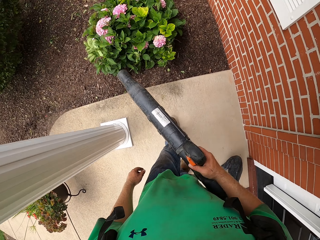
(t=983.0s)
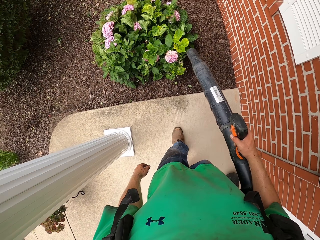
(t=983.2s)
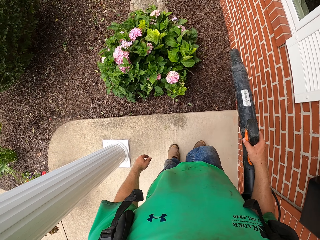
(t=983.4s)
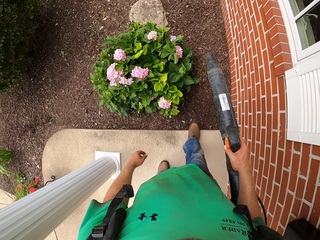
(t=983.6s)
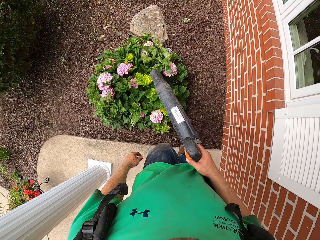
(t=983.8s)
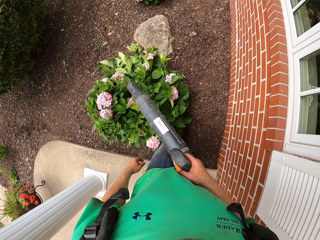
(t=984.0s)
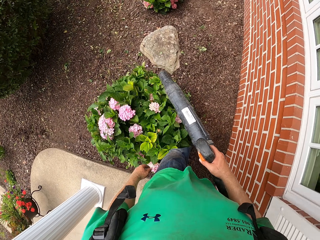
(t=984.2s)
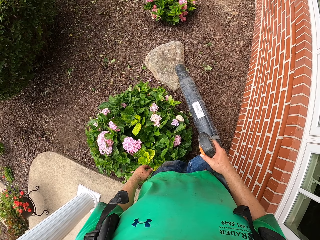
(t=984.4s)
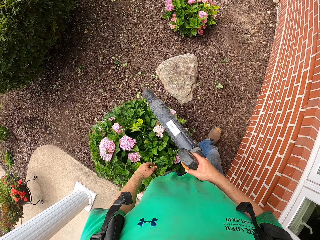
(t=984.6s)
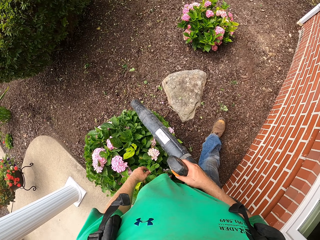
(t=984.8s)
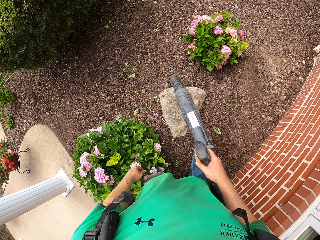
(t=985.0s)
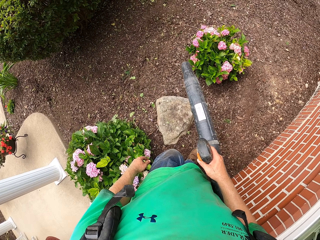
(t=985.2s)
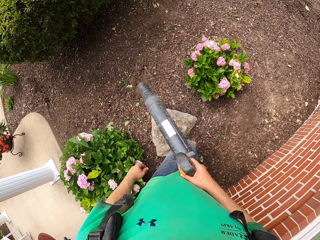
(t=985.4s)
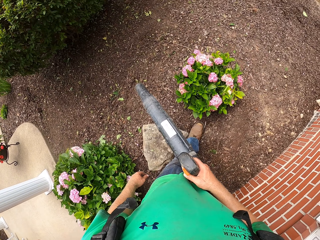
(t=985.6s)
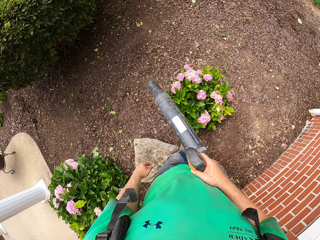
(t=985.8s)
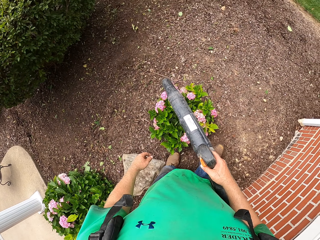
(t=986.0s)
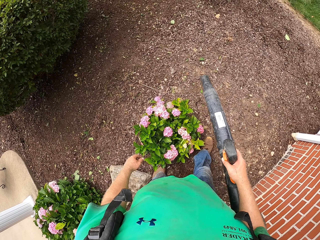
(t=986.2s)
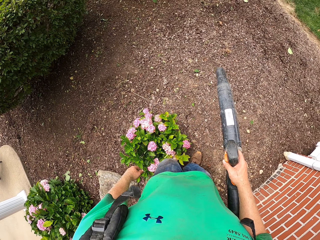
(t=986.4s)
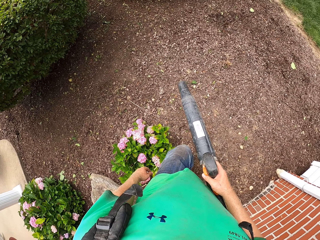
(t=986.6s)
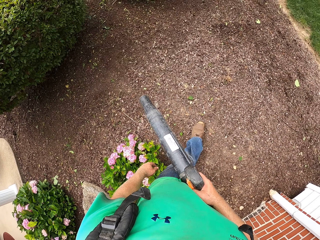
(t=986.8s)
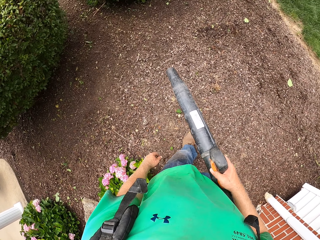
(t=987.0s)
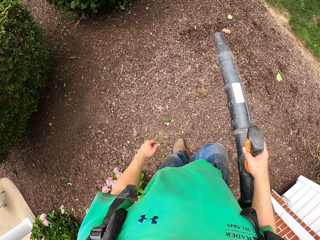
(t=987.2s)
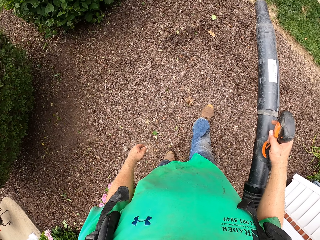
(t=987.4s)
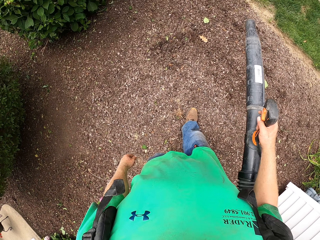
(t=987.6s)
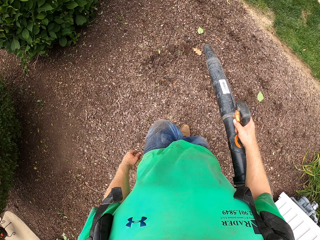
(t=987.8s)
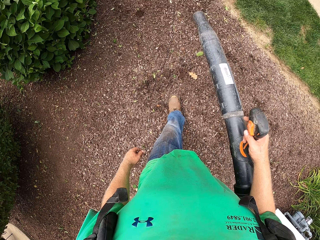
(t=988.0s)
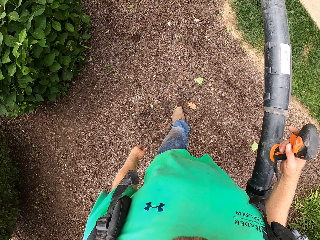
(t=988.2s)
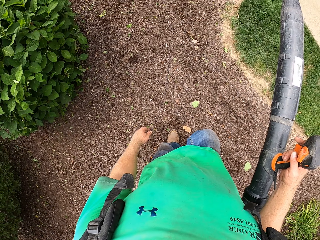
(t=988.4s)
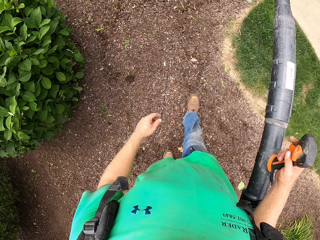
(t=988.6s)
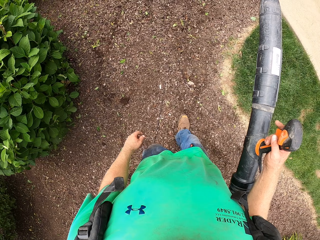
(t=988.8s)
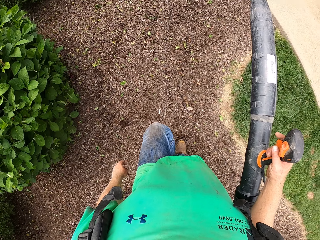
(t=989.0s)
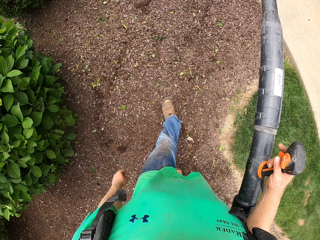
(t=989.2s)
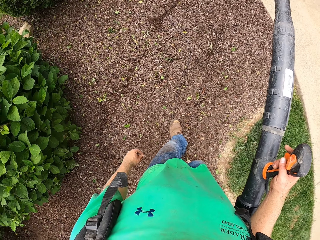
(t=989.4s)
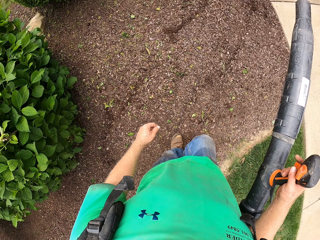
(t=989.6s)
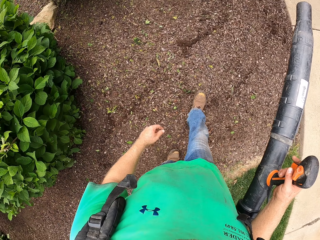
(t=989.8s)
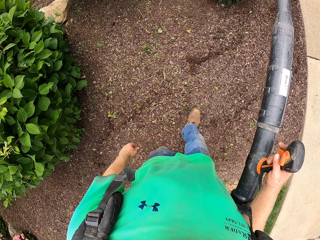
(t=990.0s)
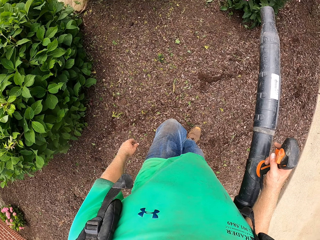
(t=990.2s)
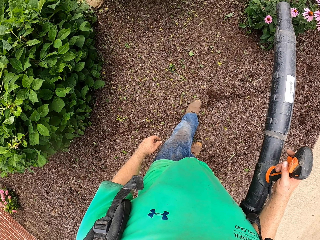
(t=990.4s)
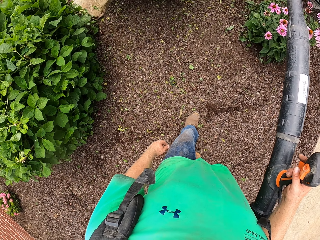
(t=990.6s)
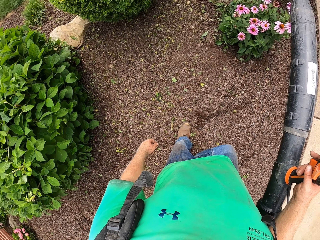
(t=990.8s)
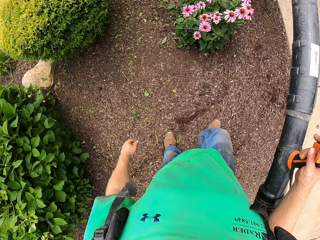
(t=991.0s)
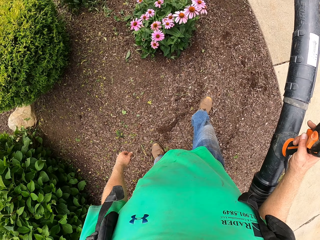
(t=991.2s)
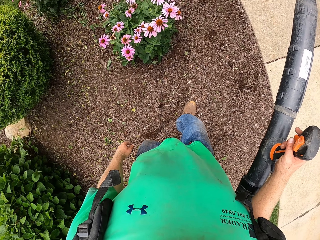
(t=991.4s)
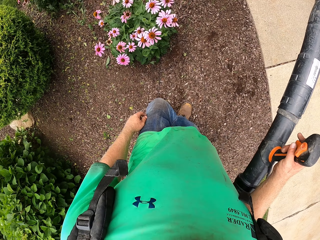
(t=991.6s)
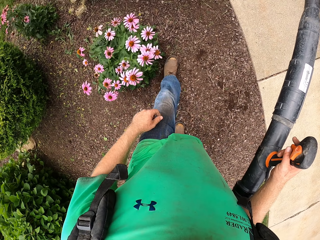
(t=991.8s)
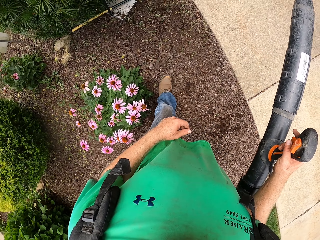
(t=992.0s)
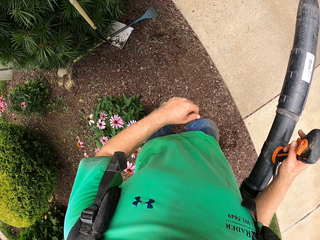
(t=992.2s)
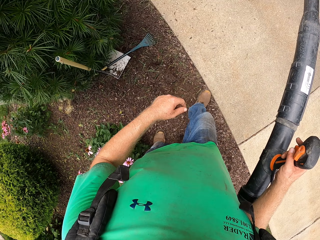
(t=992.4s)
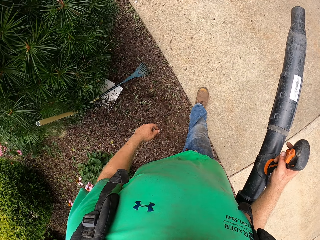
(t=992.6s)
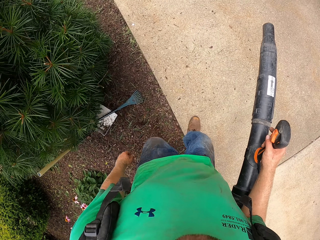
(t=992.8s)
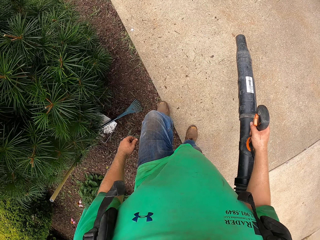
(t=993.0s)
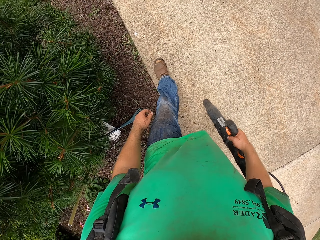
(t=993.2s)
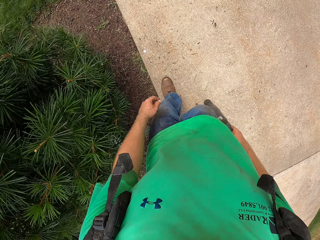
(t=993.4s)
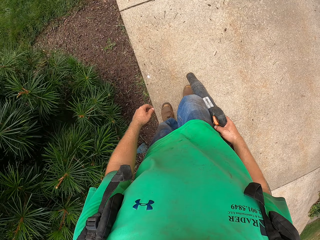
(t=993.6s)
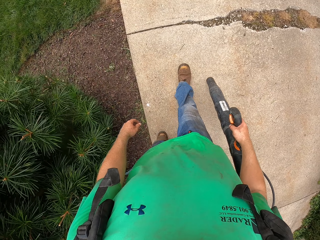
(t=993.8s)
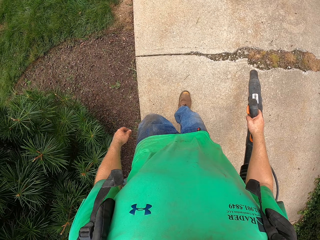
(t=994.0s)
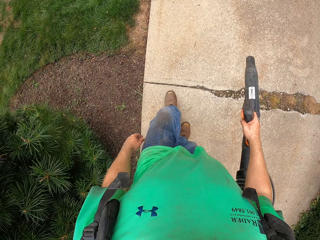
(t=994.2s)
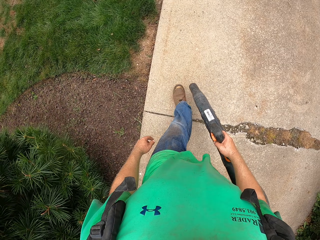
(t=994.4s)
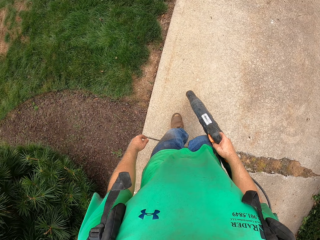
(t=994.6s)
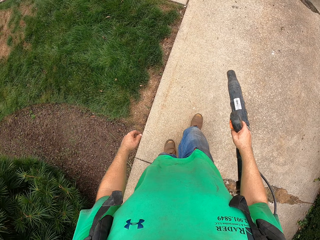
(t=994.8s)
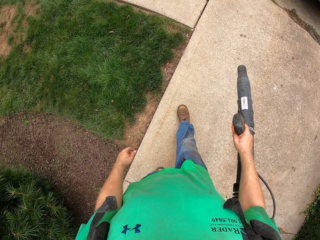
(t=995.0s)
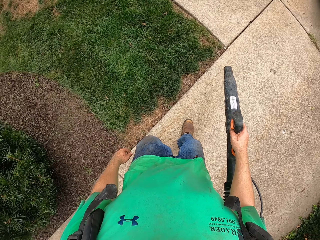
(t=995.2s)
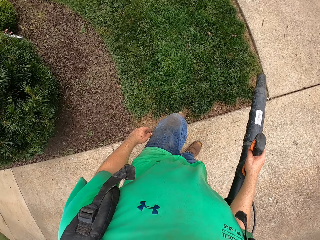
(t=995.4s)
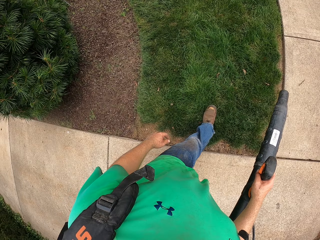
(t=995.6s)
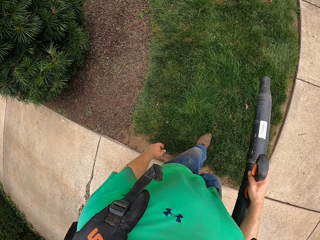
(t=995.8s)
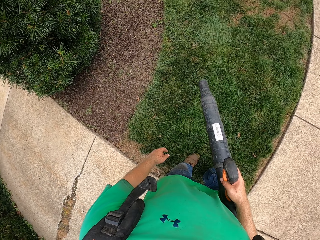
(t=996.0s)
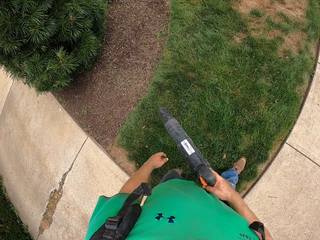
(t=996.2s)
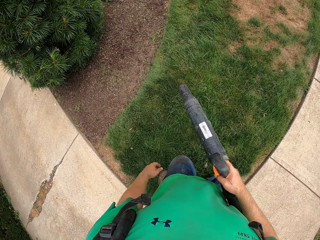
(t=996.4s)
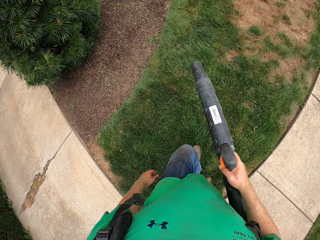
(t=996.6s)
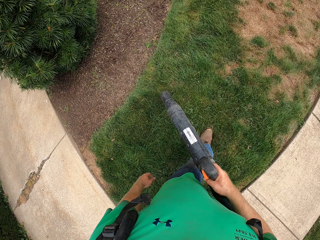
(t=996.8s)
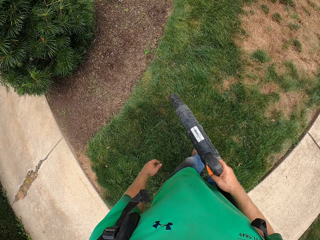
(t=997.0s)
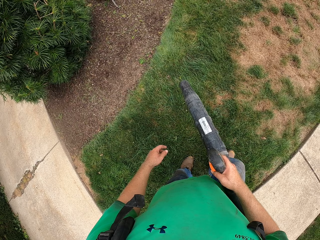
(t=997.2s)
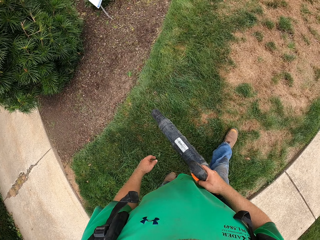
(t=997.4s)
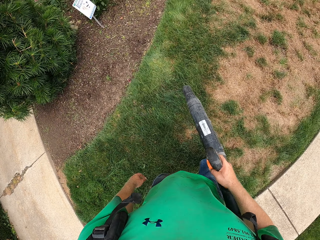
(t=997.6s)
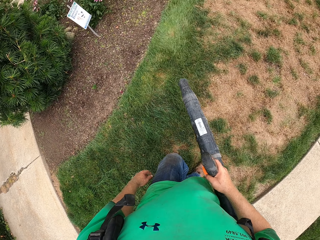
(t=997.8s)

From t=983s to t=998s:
The camera wearer sprays the sand while walking with the spray gun. He blows a pavement with the leaf blower in his right hand. He sprays the ground. He blows the lawn with the leaf blower in his right hand.

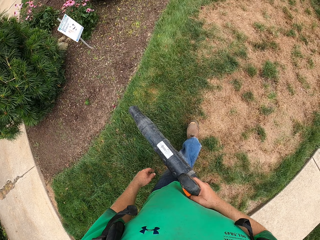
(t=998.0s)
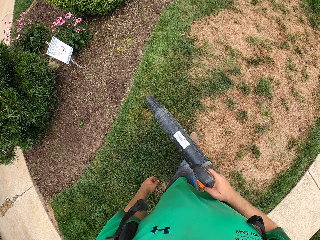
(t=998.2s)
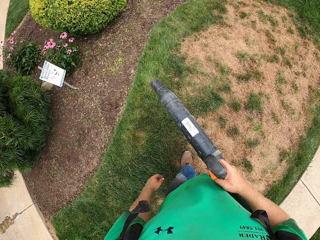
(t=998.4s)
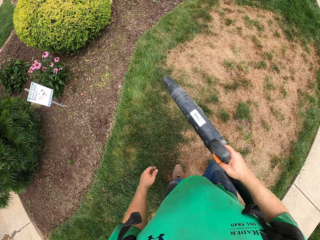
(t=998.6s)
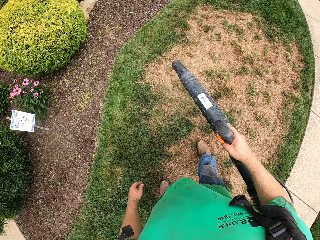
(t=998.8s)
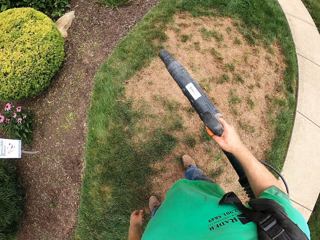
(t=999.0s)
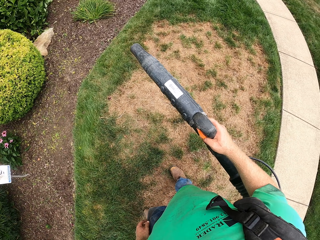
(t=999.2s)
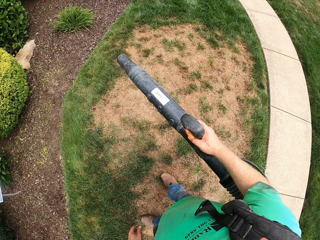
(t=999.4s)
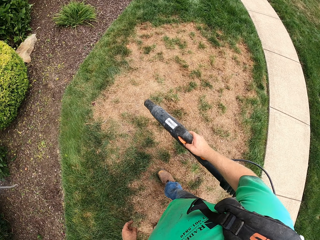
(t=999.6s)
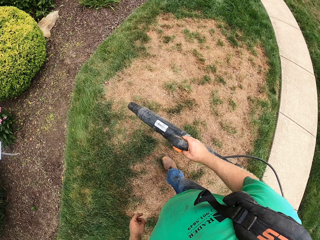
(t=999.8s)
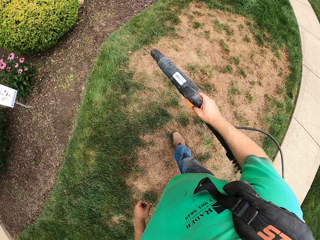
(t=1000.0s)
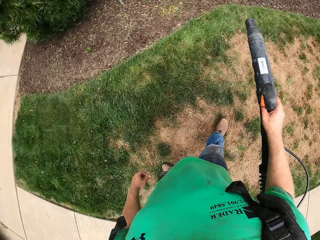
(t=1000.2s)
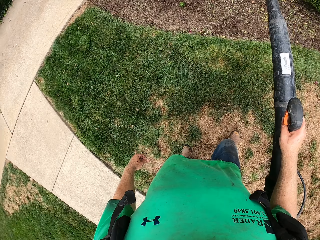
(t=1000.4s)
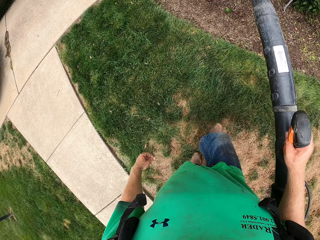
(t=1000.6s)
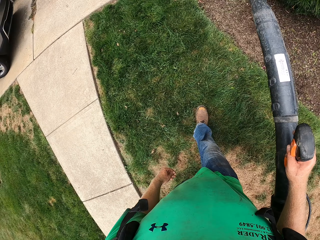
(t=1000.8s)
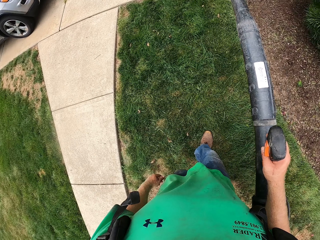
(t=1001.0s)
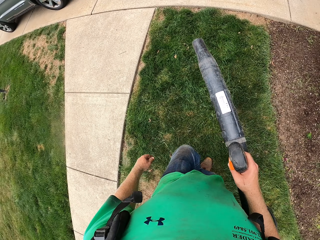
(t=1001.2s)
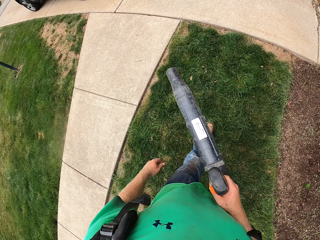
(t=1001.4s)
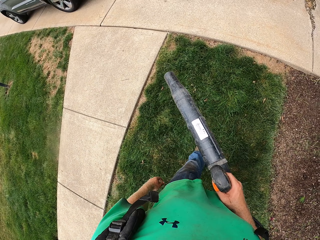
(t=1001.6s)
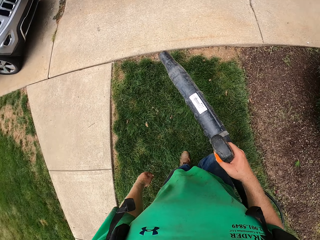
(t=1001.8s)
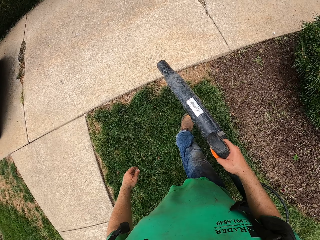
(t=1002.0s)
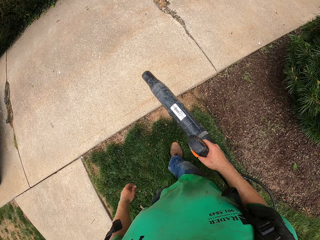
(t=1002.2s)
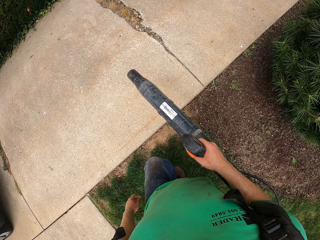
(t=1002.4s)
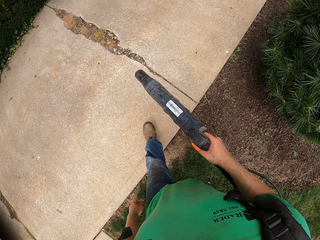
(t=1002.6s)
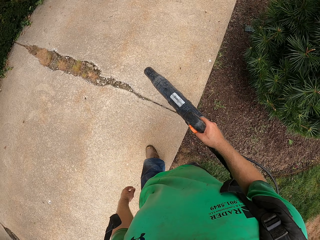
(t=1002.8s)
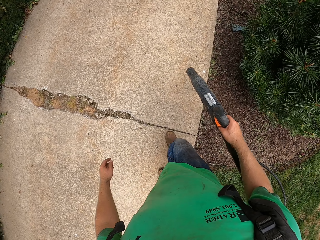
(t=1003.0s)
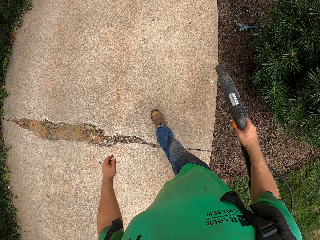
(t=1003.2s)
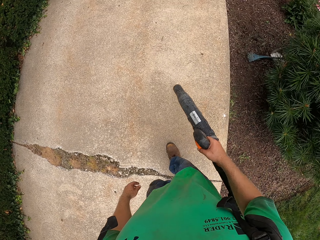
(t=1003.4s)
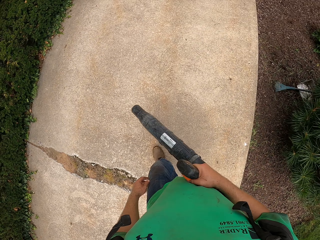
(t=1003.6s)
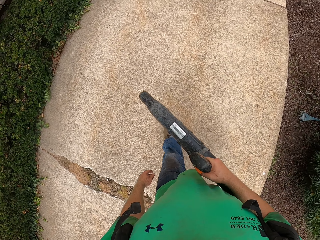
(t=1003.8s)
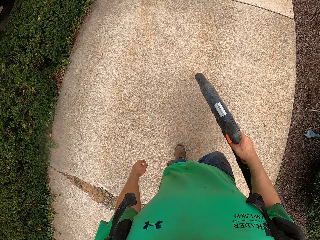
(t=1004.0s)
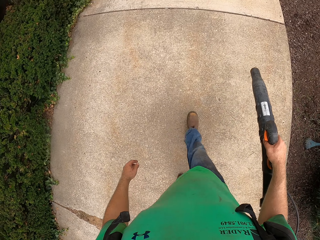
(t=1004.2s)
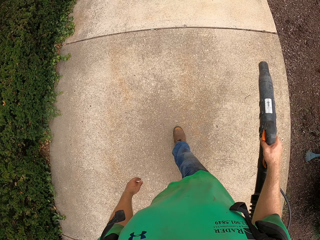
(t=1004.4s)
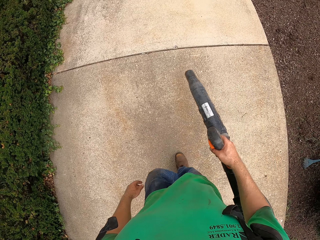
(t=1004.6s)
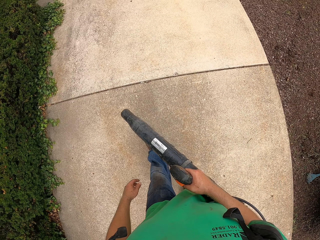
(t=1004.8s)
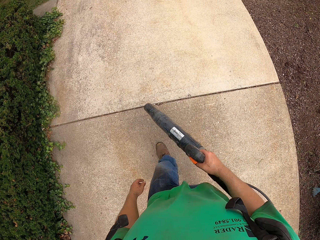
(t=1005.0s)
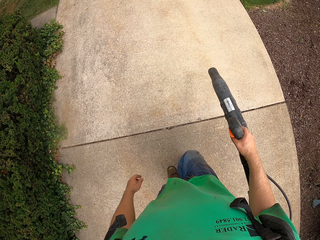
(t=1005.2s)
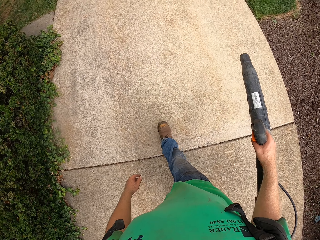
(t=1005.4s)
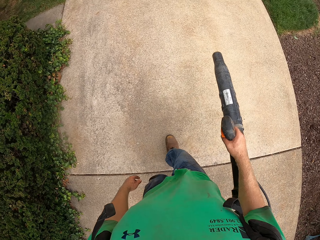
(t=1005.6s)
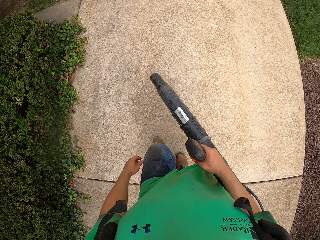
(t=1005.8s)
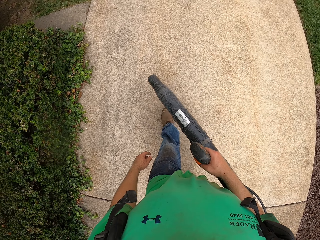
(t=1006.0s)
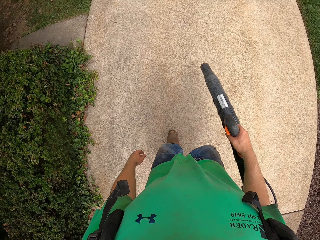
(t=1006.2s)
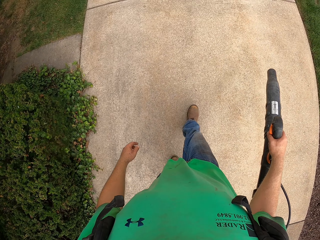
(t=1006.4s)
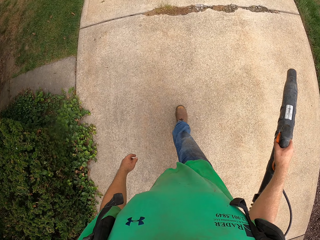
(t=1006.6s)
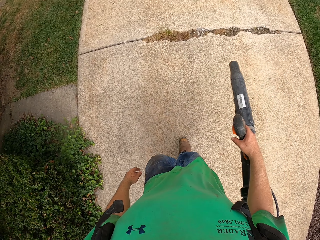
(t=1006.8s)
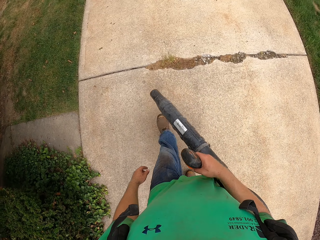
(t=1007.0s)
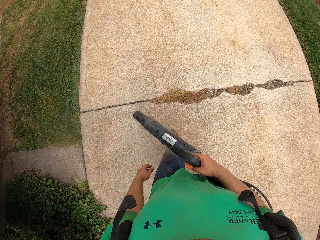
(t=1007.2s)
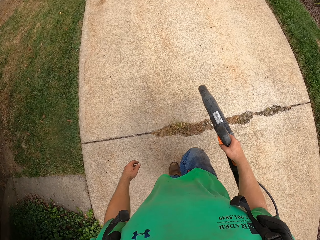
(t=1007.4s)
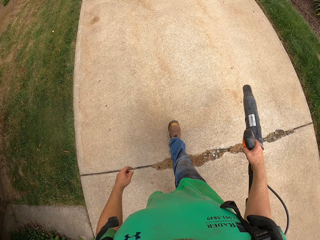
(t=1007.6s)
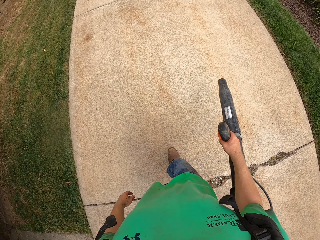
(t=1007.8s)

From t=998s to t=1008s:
The camera wearer blows the pavement with the leaf blower in his right hand.
